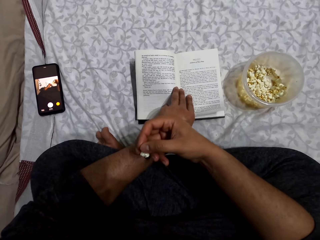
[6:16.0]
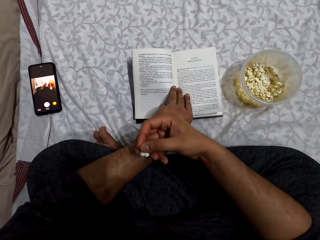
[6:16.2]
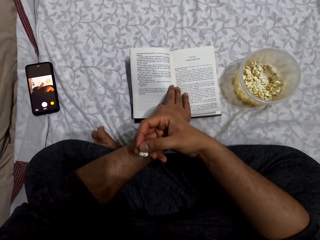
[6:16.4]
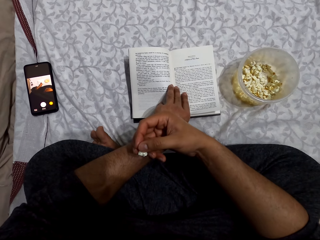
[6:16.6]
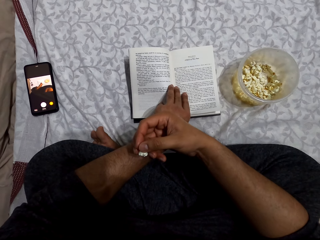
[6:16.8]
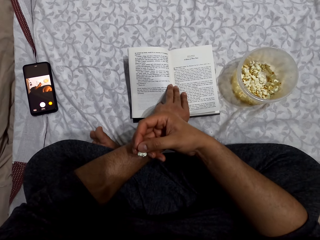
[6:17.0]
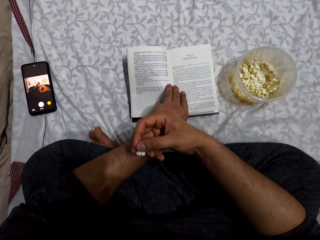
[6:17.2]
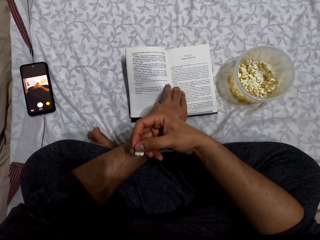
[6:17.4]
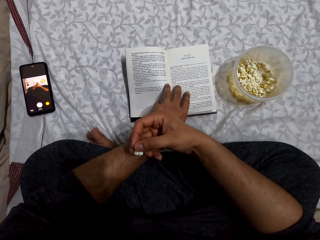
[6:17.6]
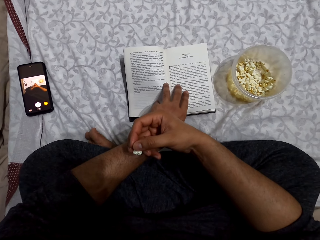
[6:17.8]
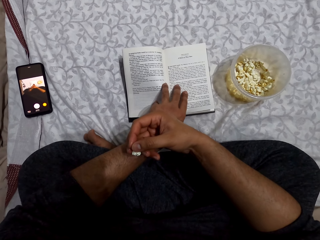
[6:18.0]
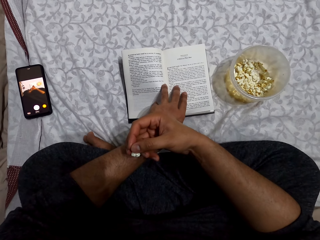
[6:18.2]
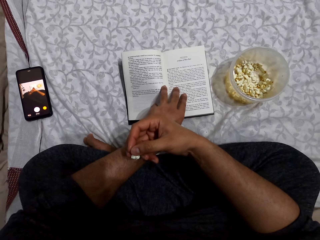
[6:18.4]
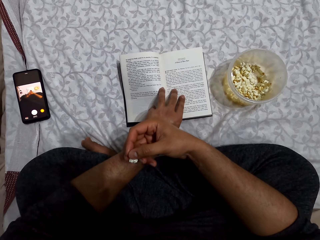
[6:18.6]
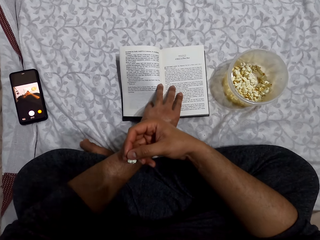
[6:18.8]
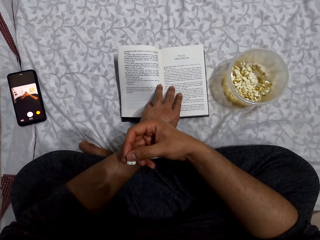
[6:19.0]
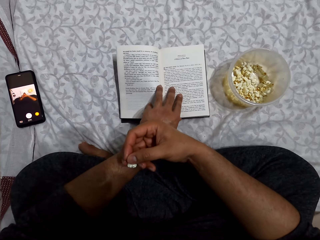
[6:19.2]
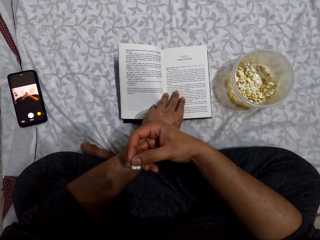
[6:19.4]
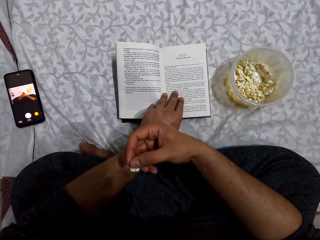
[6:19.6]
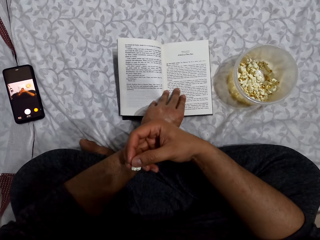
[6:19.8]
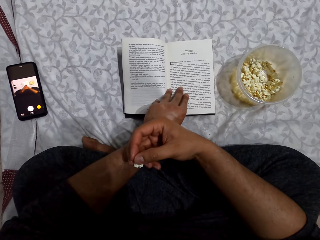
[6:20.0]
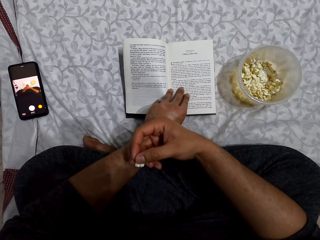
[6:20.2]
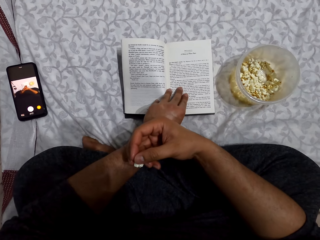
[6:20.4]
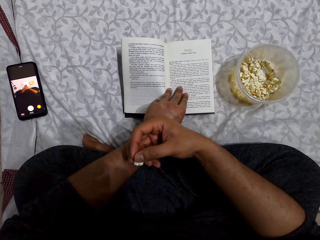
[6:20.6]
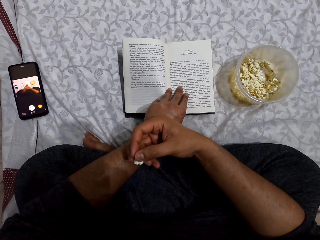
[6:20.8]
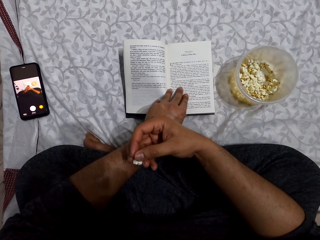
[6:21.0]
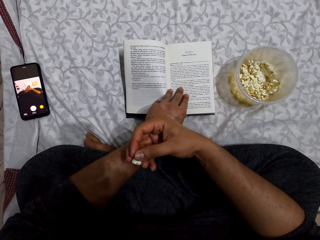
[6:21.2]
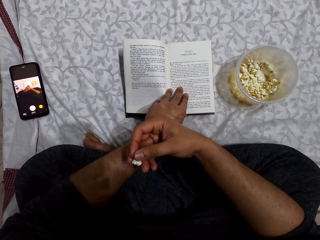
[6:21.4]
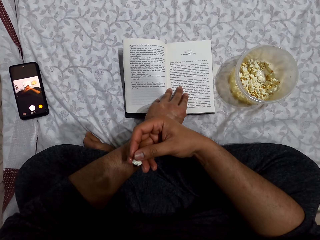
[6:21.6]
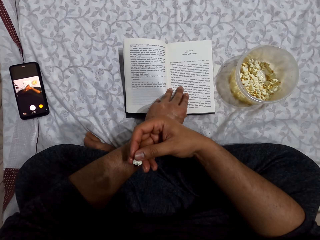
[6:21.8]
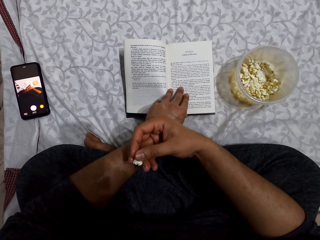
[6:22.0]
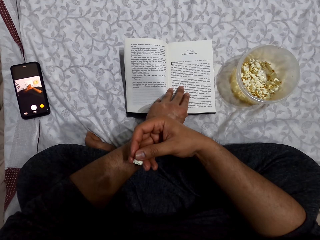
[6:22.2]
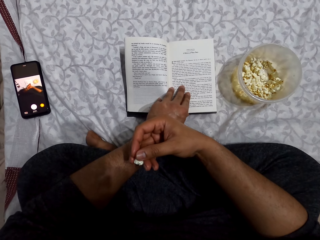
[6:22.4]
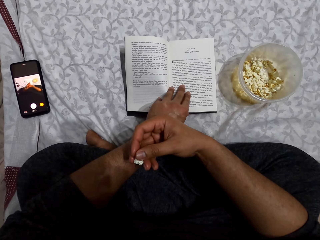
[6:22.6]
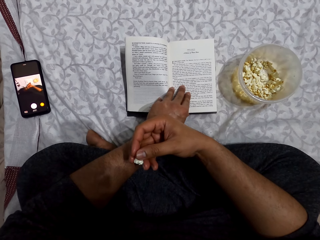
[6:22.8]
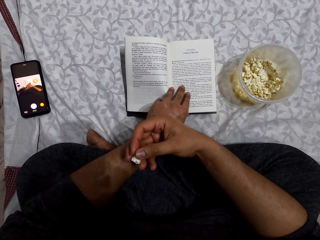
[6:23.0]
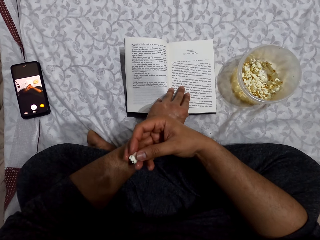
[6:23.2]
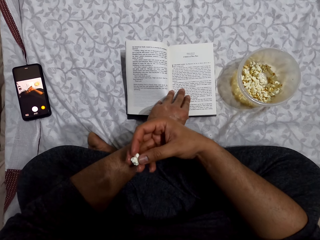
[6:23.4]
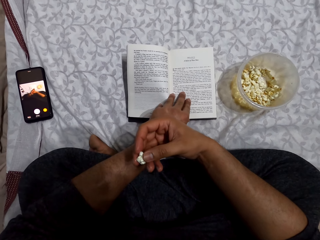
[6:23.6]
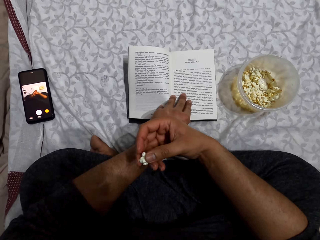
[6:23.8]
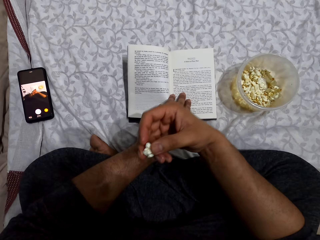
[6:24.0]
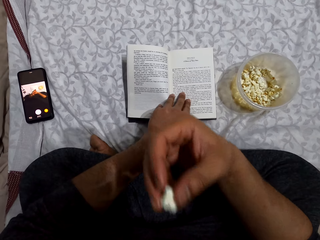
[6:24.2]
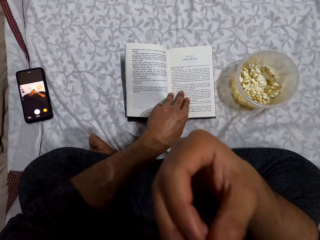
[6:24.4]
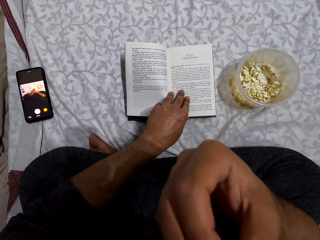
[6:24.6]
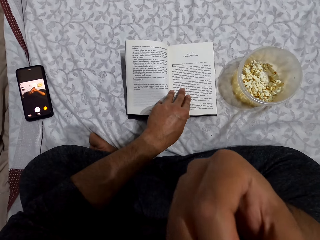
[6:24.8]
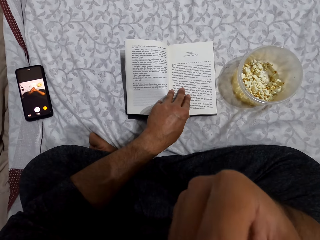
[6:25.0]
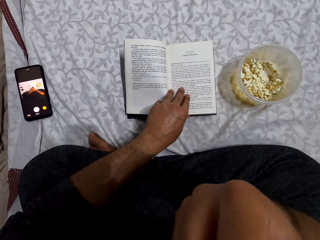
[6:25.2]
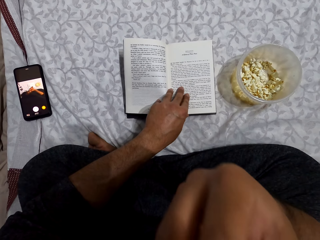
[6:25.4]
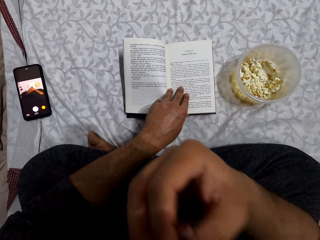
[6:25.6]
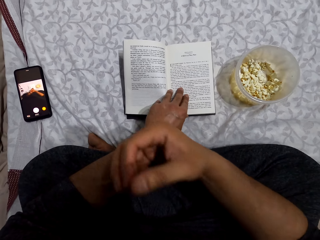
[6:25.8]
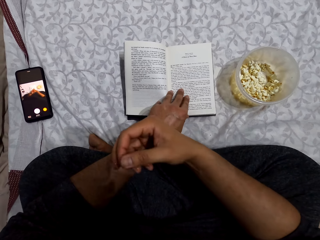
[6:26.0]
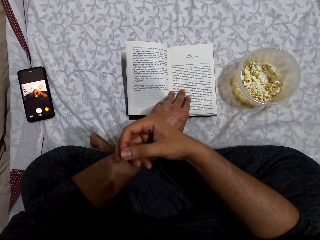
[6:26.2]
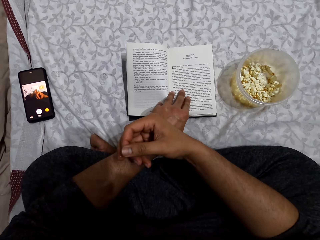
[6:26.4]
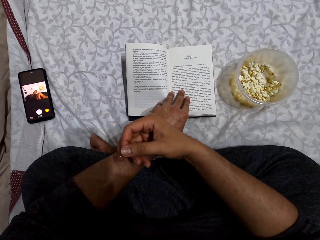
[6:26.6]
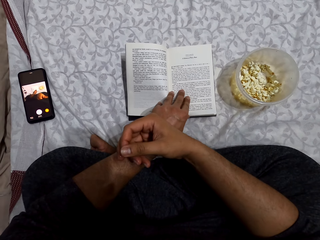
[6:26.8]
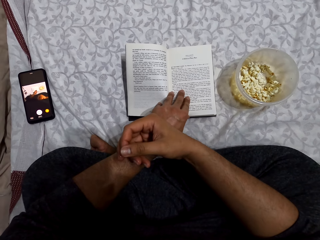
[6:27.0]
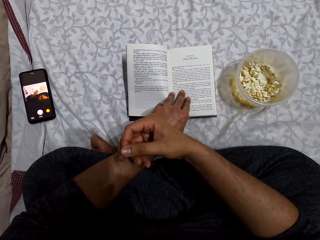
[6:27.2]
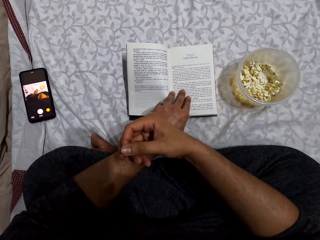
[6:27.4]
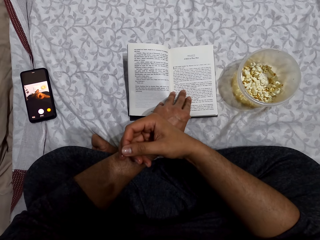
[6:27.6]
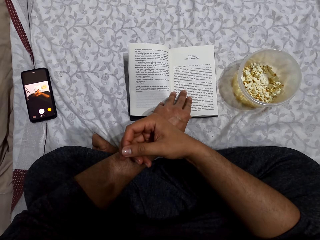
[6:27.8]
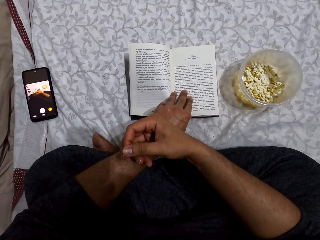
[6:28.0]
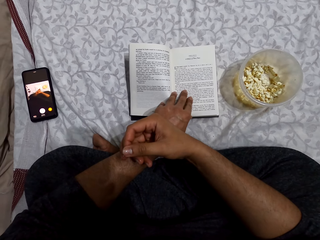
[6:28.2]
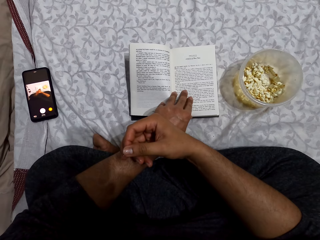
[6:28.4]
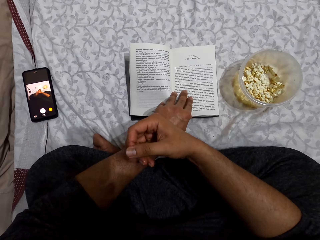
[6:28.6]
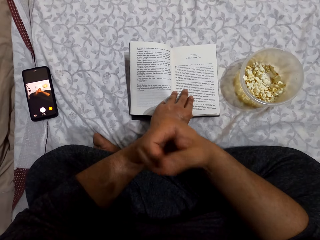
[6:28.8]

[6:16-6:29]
The camera wearer places his right hand on the left hand. He reads the book. He eats a popcorn. He places his right hand on the left hand.

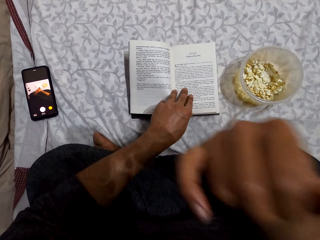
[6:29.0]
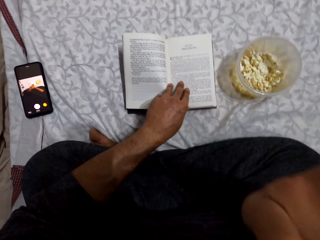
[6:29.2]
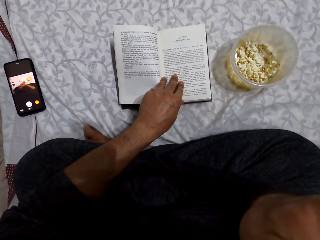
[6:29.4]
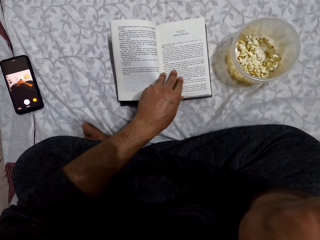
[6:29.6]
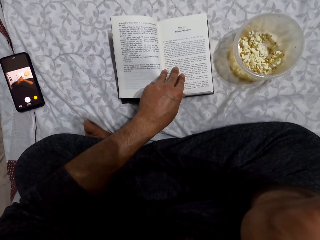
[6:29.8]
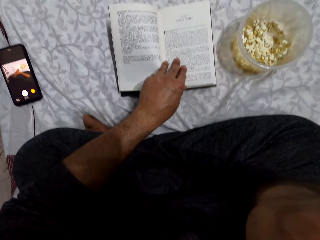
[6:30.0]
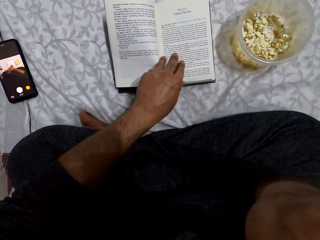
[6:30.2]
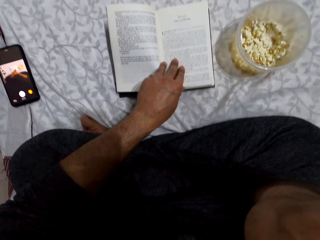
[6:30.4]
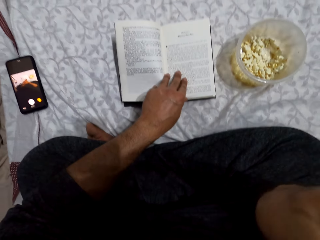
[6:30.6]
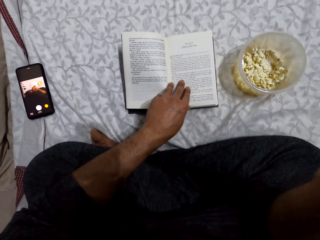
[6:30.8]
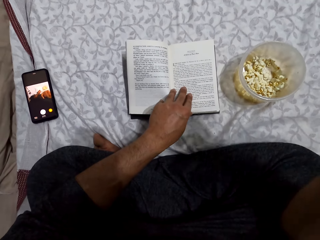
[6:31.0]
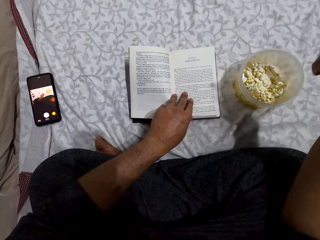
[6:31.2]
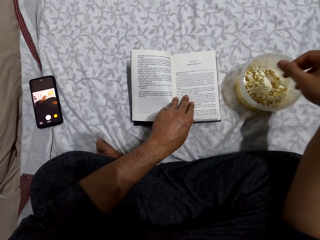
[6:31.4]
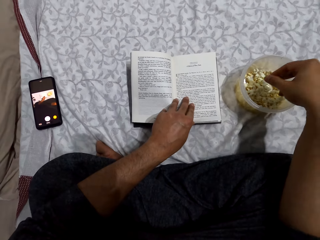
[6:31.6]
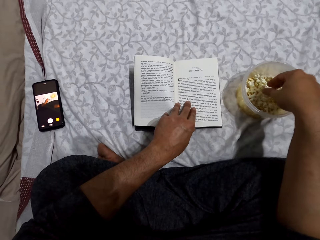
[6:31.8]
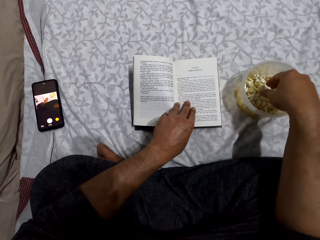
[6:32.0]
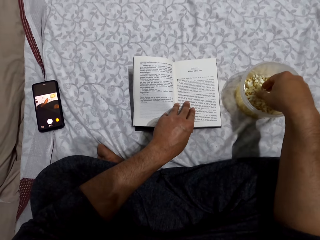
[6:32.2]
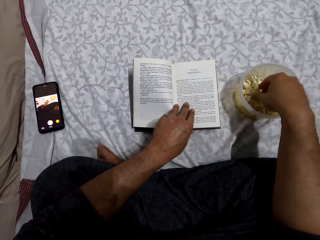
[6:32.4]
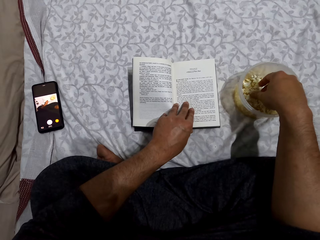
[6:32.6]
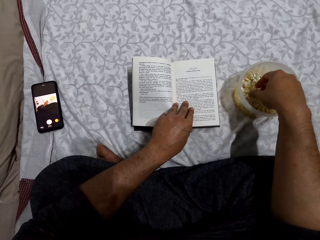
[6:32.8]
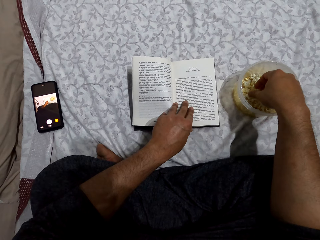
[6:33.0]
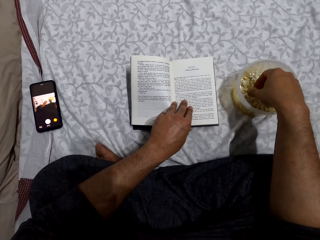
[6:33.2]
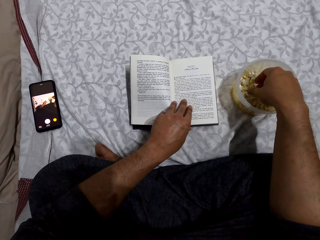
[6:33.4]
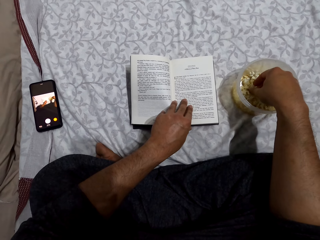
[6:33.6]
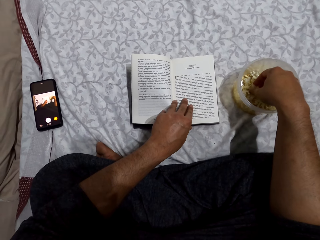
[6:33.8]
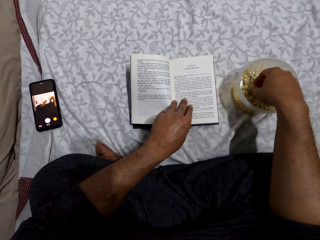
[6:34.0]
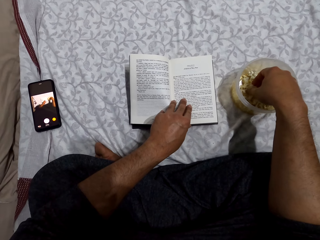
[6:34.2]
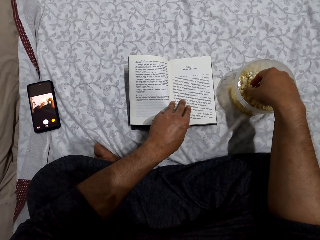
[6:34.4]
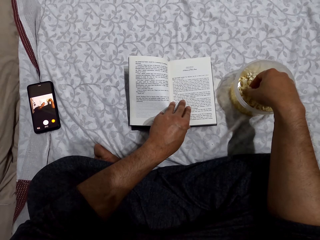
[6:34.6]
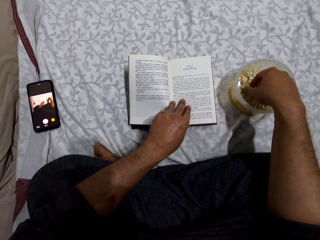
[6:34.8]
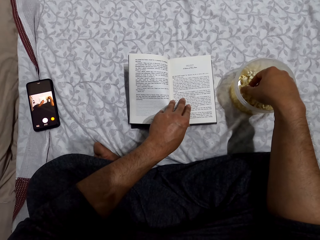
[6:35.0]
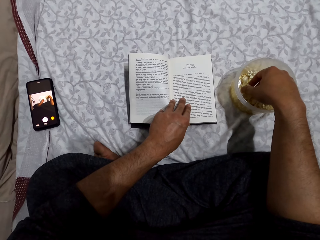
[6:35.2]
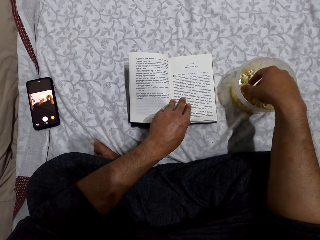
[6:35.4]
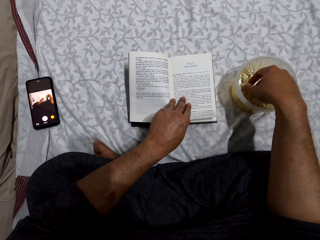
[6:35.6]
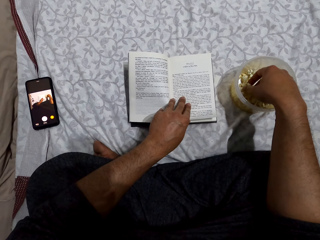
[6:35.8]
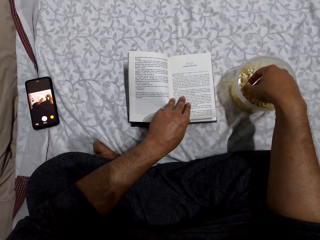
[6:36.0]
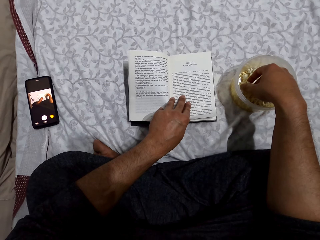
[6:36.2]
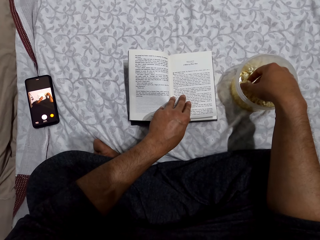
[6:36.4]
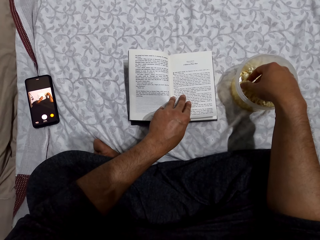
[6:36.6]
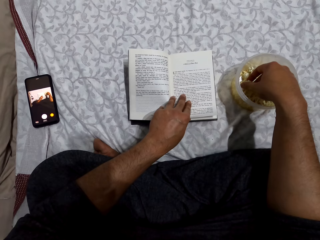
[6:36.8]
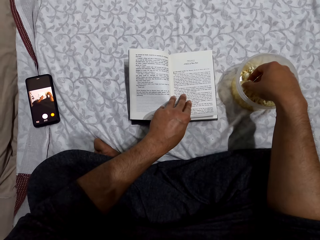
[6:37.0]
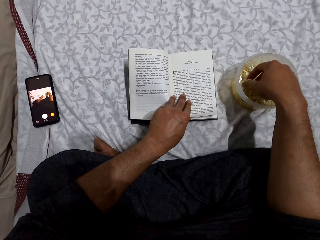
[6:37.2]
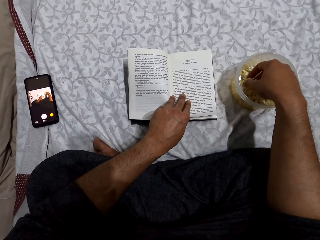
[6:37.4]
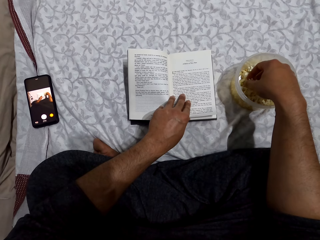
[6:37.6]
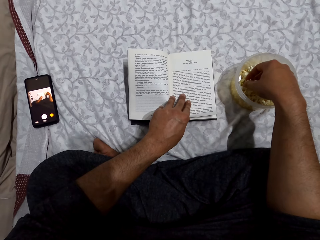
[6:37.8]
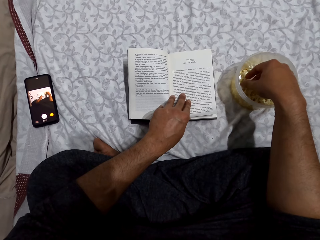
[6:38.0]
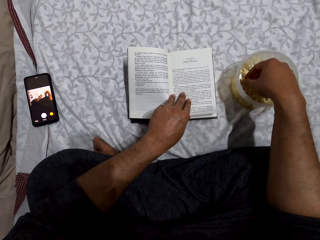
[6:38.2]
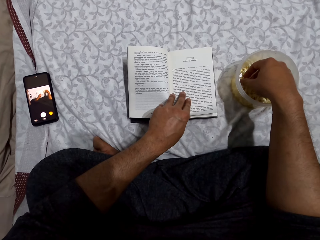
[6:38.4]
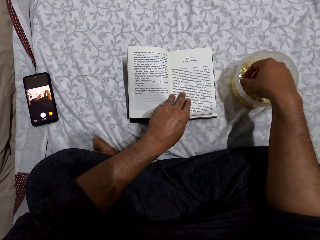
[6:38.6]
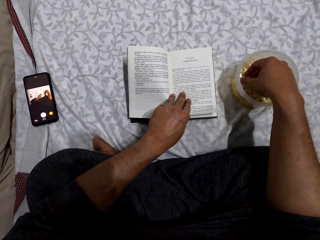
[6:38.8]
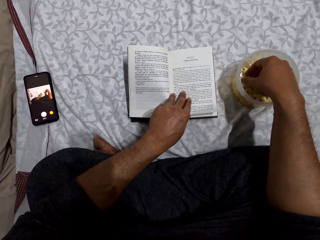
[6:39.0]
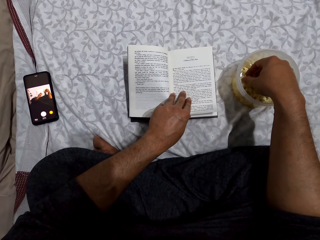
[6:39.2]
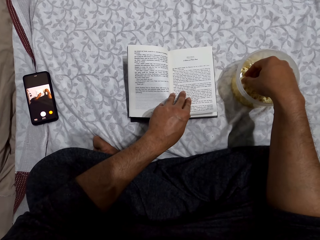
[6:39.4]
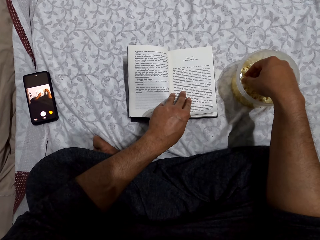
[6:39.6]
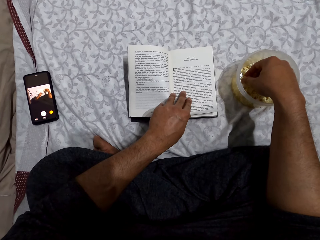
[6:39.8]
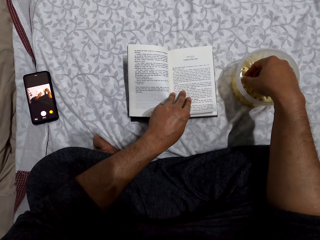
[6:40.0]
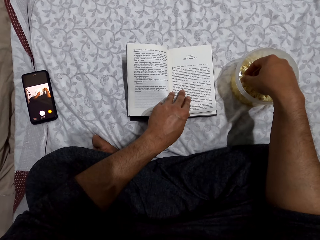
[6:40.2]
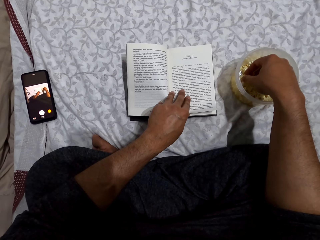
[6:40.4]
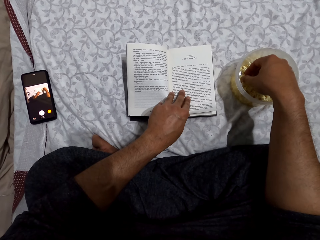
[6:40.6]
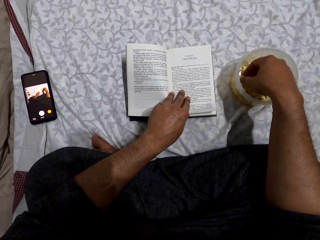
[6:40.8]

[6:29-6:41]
The camera wearer lifts his right hand. He touches something. He picks the popcorn in the tin. He puts his right hand in the dish. He reads the book.
